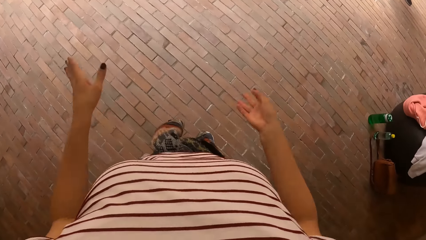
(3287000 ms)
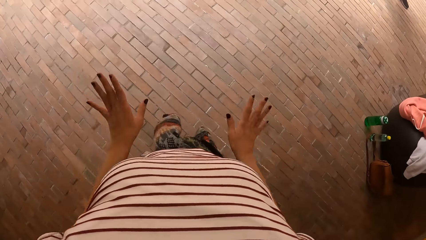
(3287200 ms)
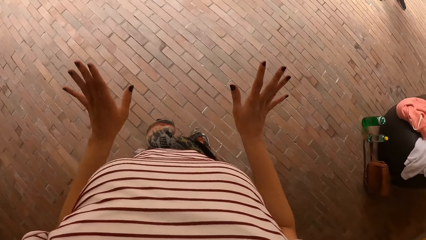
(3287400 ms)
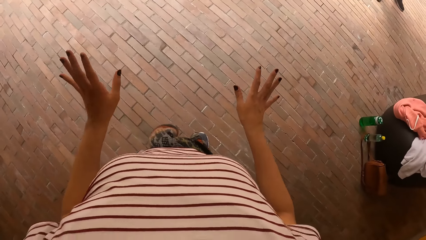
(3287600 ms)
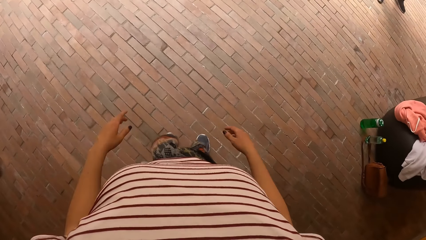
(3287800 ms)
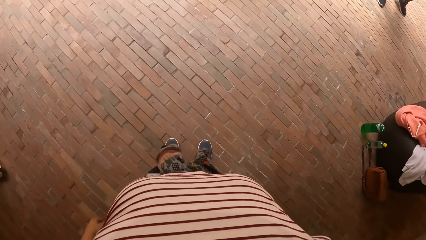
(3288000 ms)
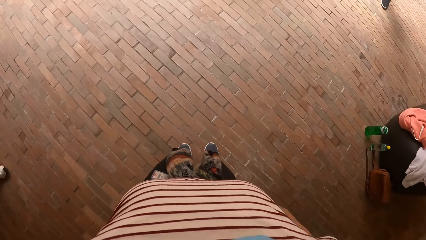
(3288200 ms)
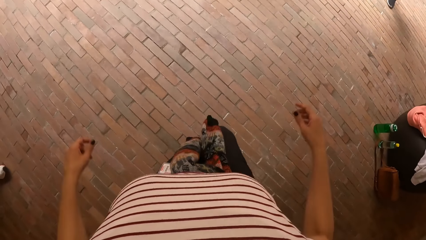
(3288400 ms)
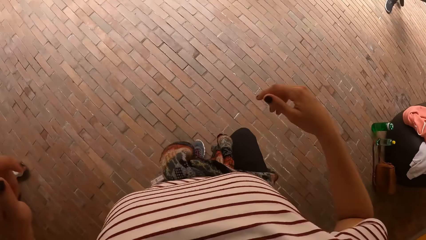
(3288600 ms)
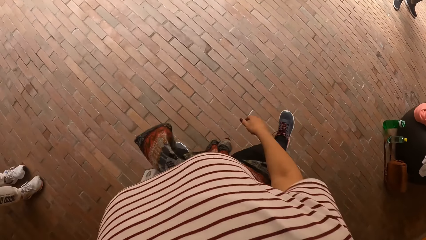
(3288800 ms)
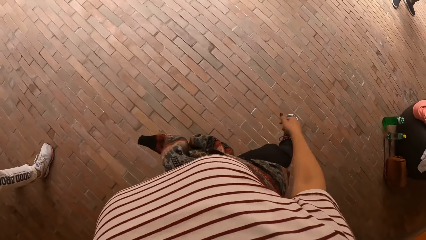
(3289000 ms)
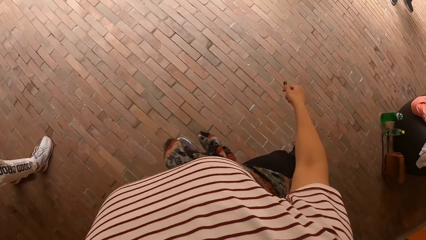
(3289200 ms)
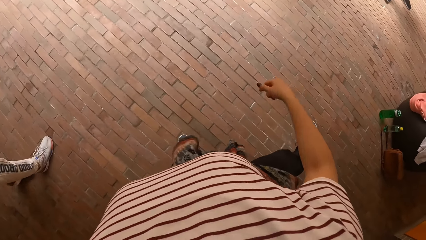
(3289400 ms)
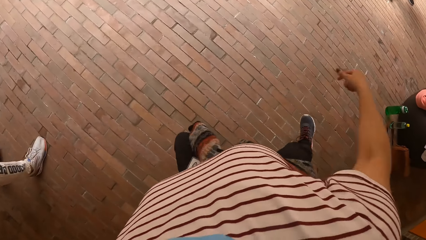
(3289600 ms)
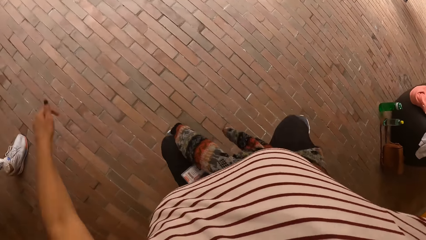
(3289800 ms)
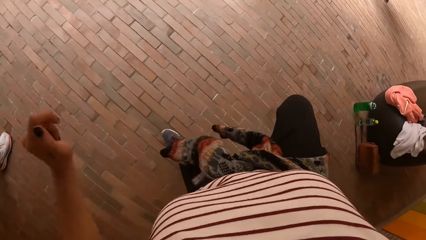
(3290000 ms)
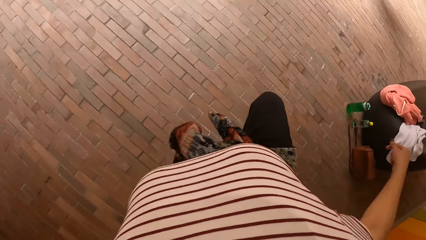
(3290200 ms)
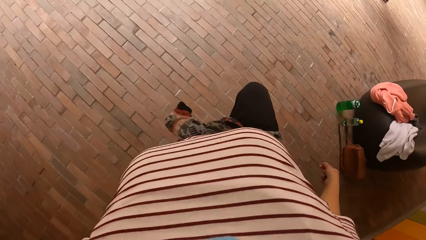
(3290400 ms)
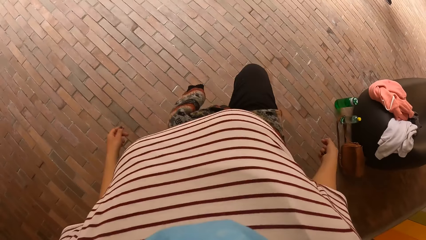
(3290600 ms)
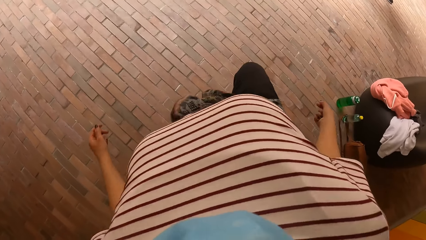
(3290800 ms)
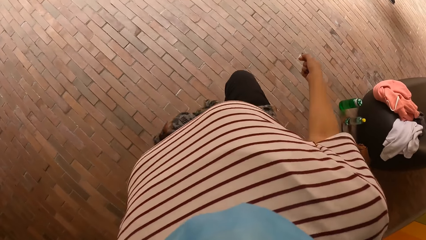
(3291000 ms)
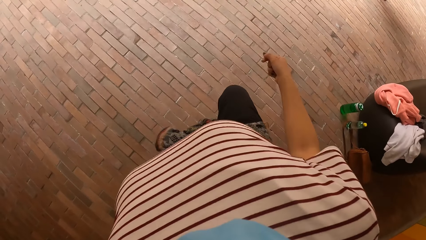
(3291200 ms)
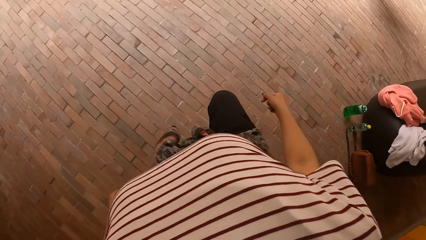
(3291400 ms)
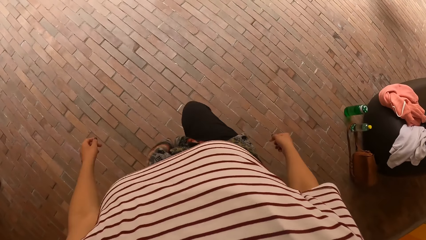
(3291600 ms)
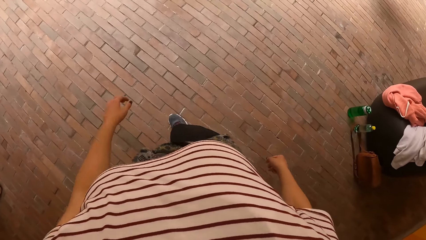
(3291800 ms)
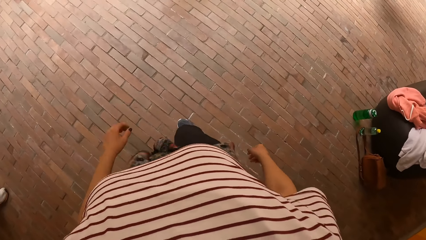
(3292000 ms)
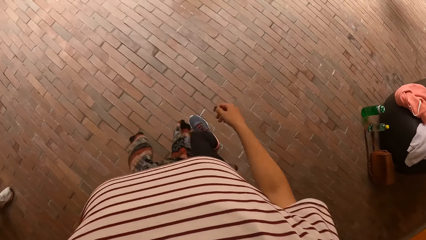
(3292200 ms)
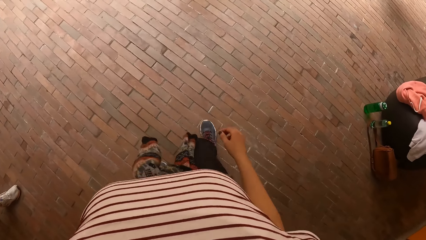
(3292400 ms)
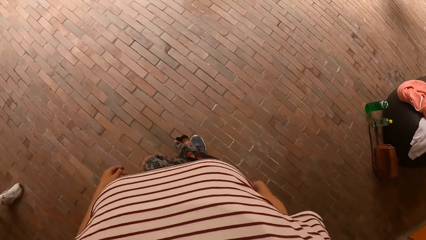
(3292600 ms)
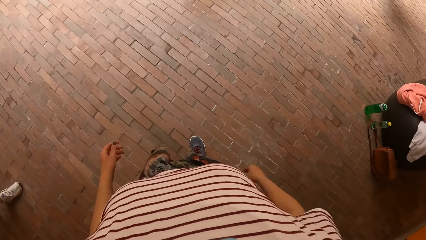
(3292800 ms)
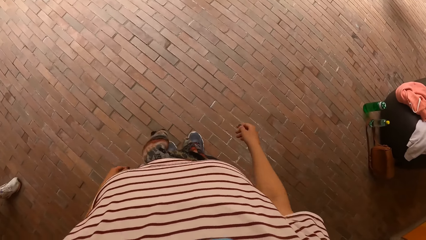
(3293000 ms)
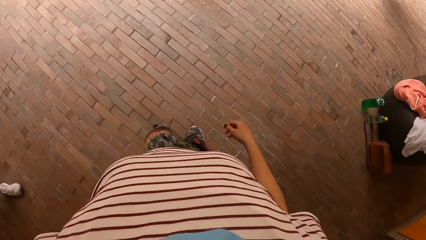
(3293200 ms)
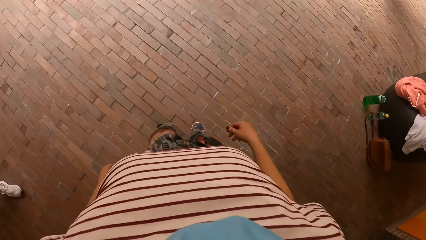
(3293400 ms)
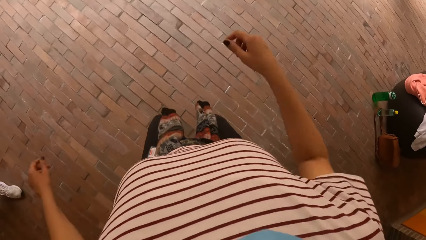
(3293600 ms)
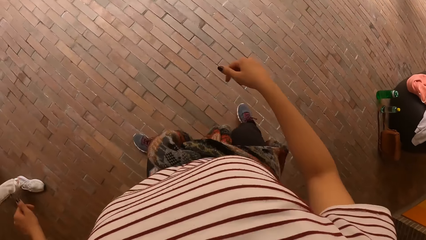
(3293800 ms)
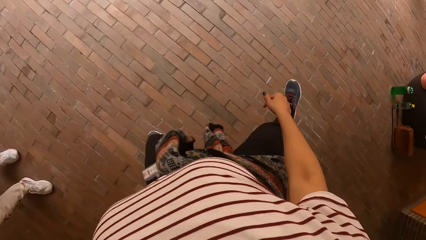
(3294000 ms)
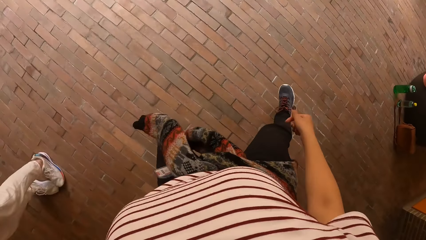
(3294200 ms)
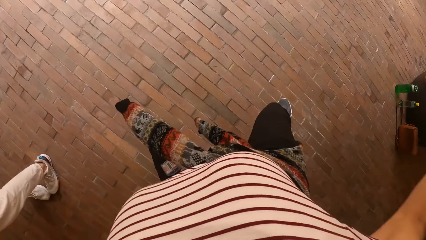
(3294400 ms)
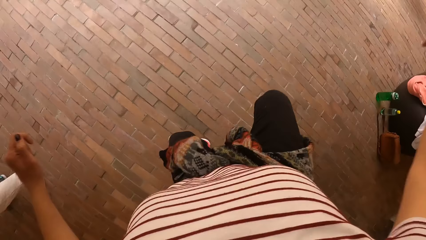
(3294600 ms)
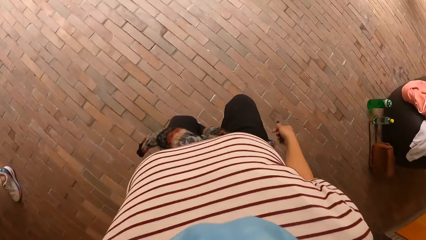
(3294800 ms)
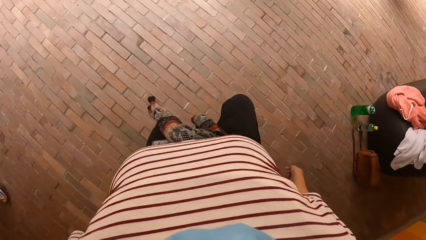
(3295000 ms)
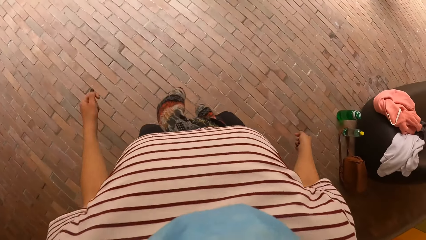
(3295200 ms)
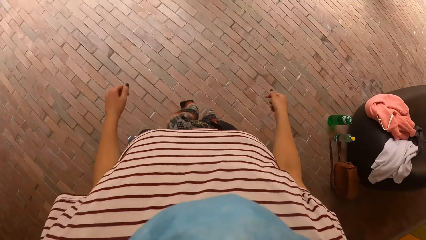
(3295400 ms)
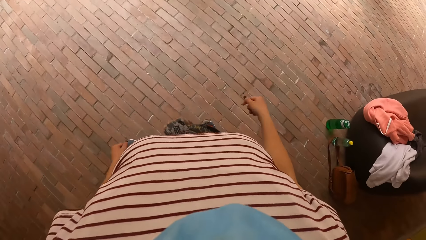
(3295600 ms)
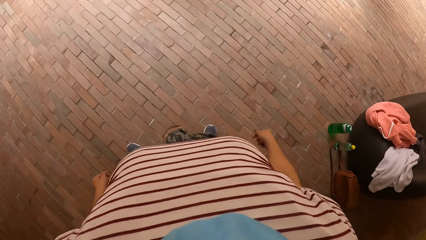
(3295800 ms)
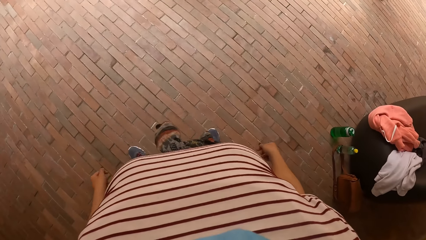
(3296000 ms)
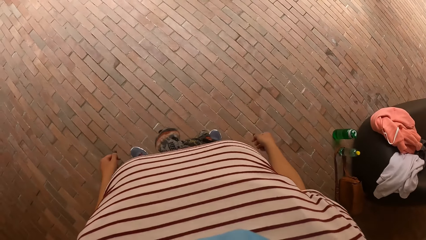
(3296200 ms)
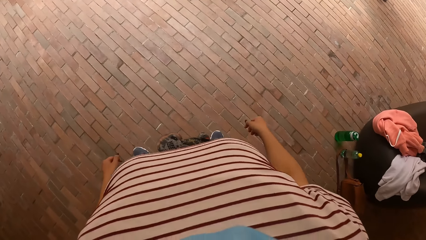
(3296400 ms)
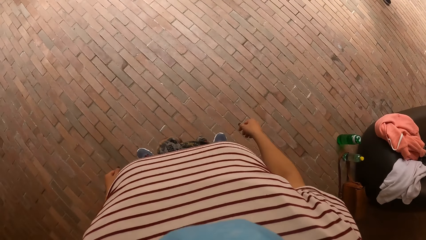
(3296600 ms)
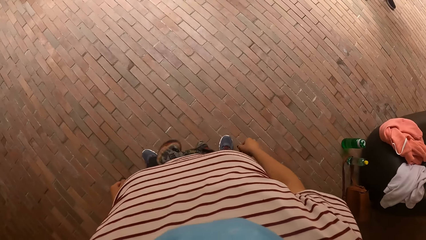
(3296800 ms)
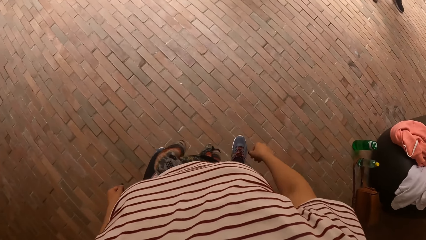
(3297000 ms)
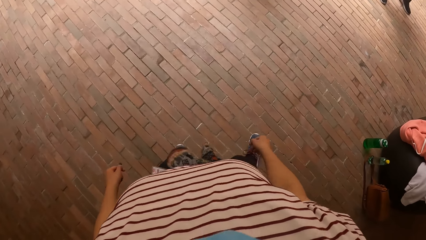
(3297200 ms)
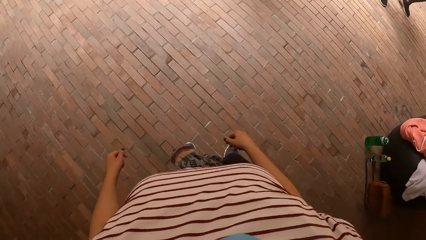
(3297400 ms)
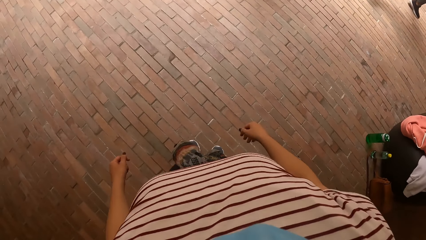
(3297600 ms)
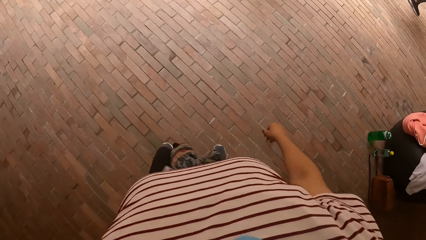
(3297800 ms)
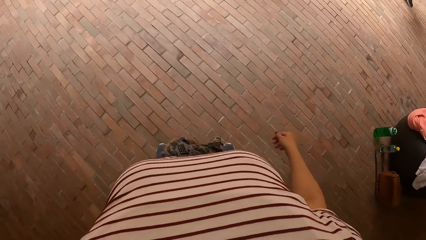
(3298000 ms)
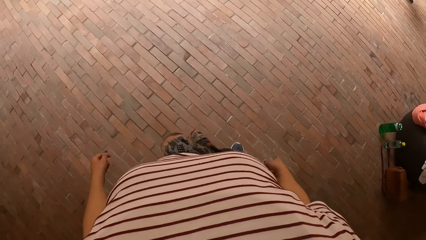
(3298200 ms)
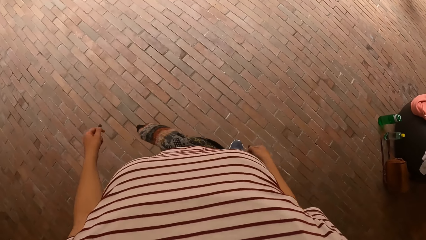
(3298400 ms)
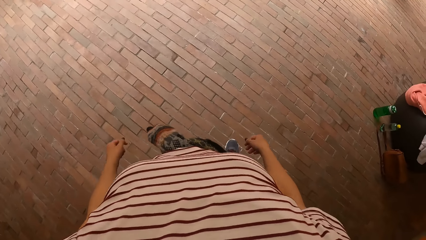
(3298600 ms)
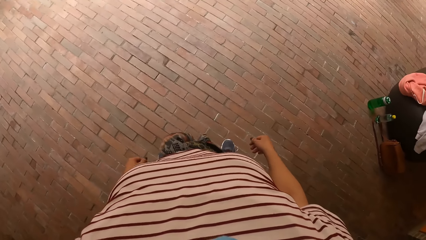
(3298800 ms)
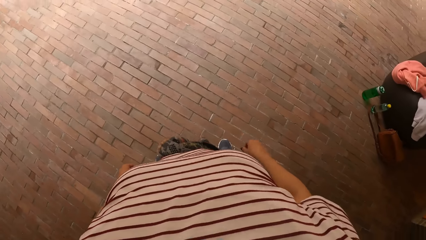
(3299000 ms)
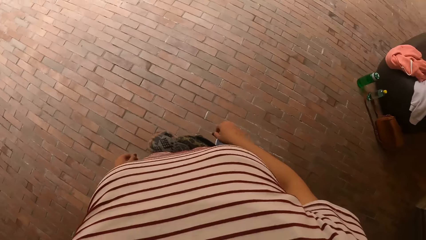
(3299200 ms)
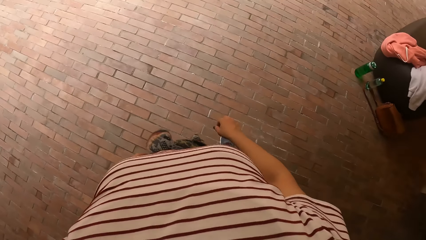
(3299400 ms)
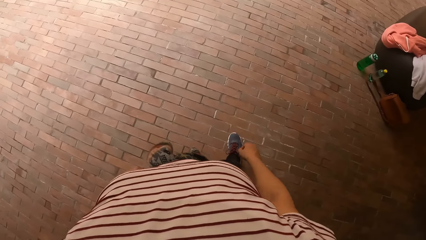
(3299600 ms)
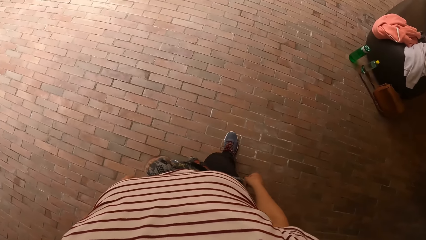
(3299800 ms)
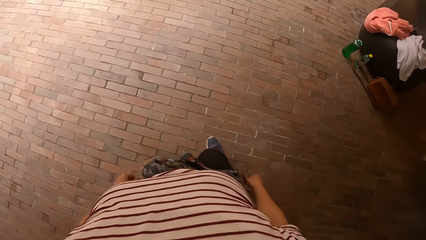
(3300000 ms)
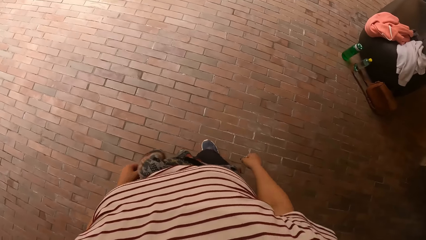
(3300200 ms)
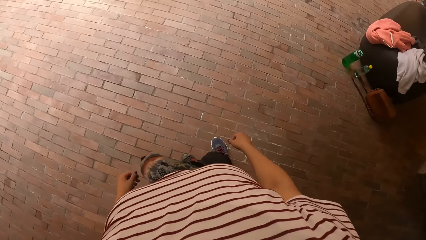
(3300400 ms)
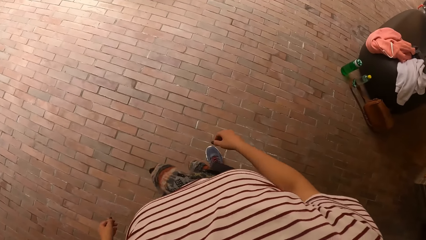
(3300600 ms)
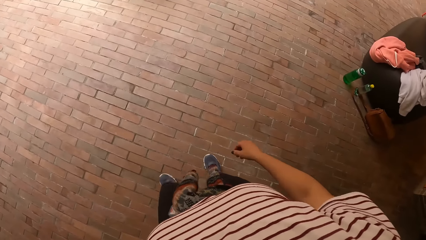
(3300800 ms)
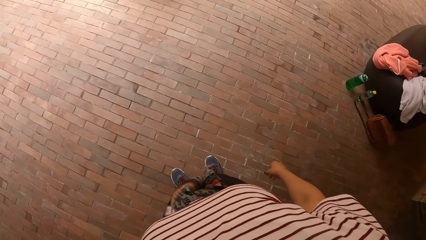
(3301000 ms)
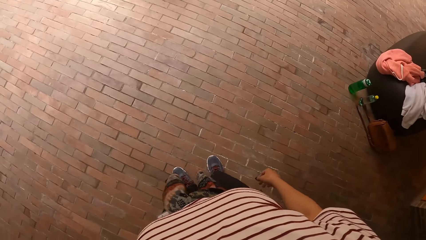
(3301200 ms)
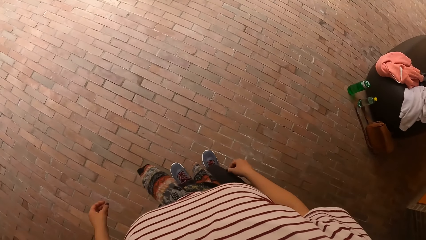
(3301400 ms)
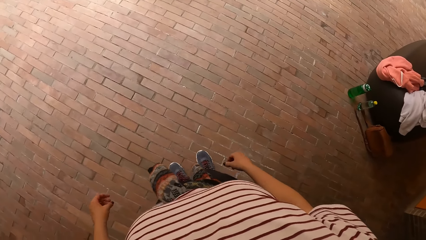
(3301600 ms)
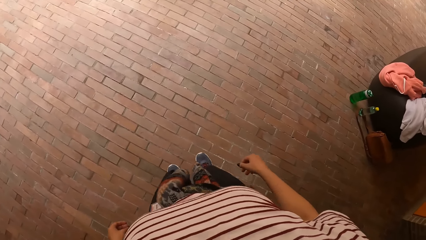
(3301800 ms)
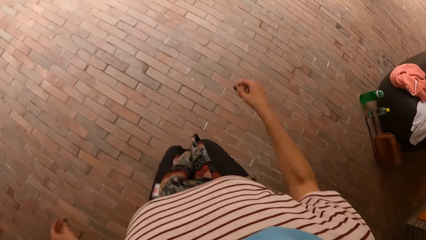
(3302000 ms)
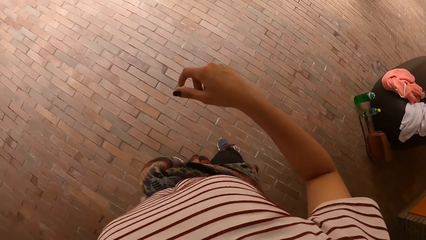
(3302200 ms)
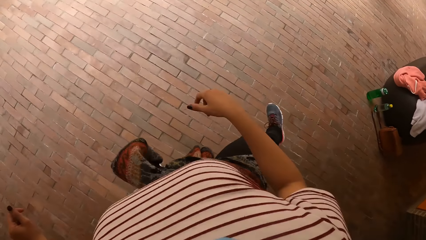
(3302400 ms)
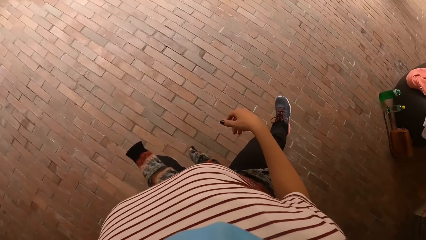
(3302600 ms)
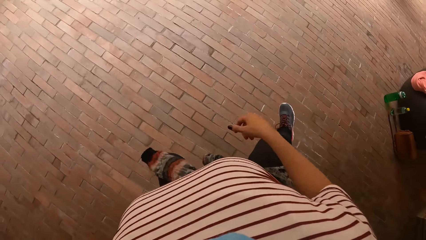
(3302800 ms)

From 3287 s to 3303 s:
The camera wearer moves hands and spreads hands. They jump up and jump to the side. They jump up. The person moves around. The camera wearer jumps up. They move to the side. They move around. They jump up.
